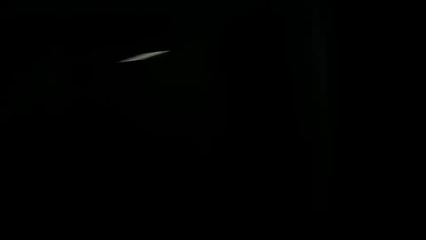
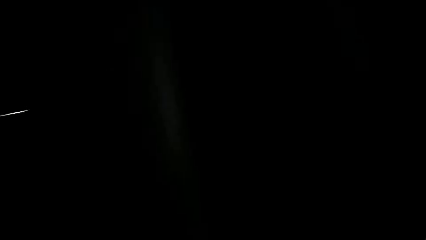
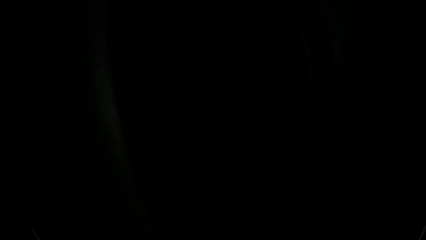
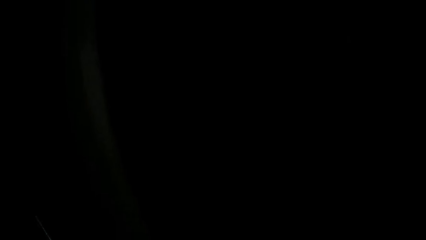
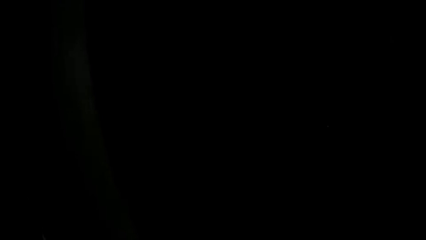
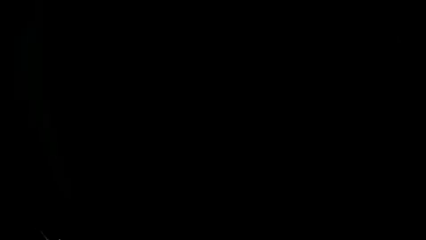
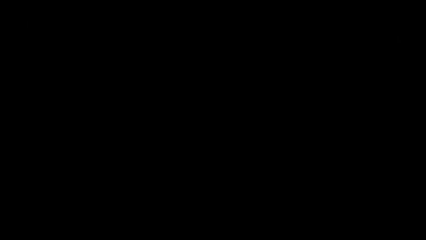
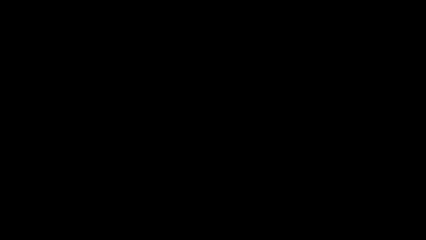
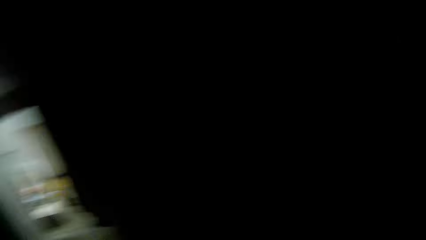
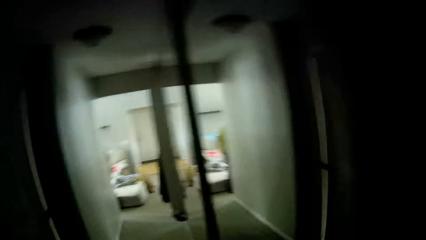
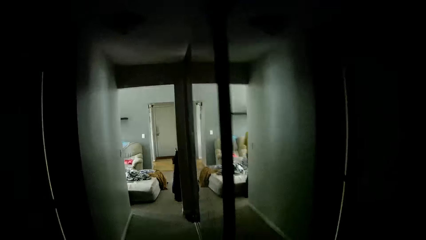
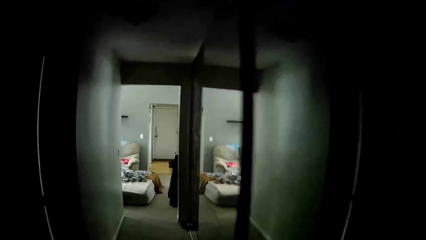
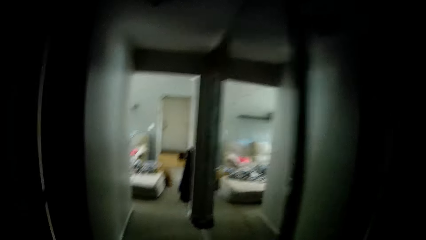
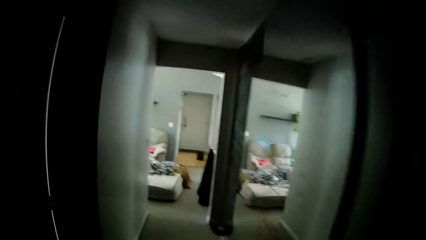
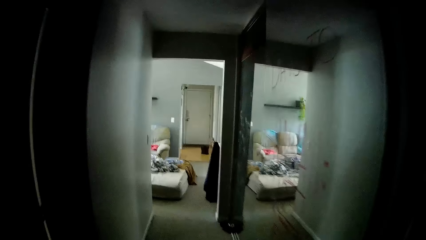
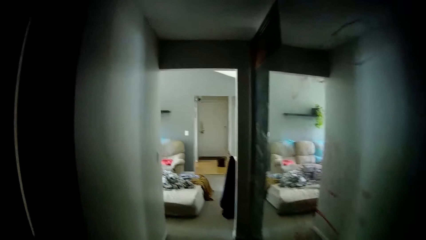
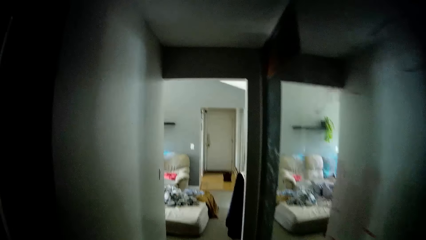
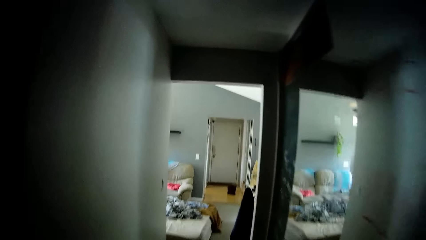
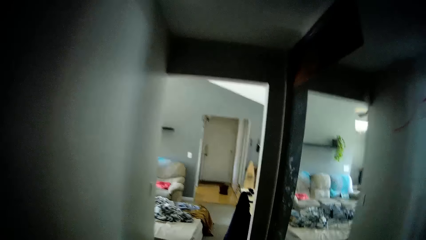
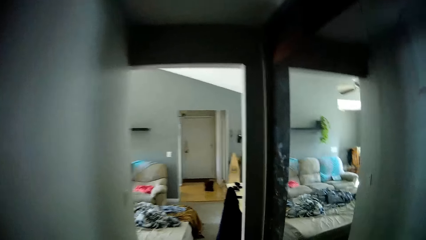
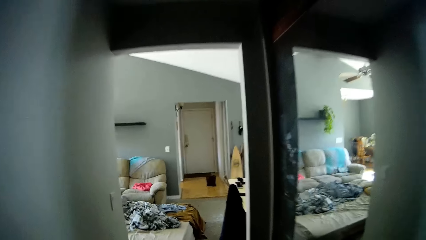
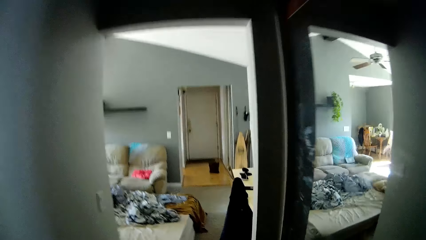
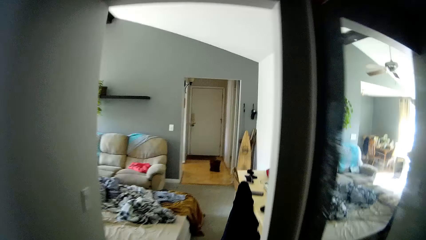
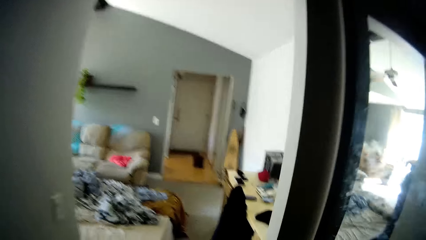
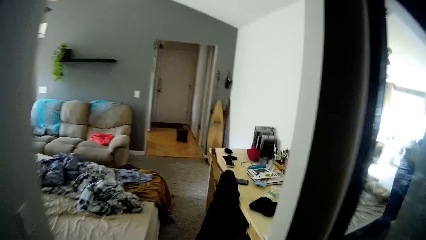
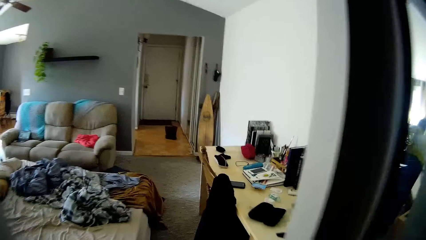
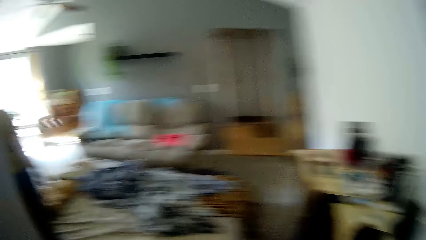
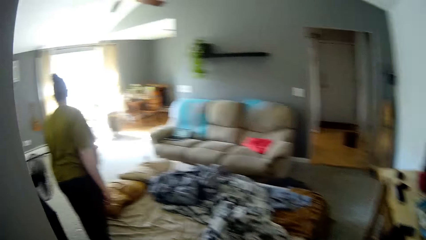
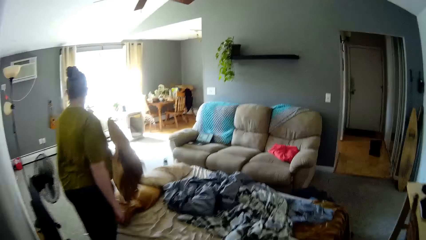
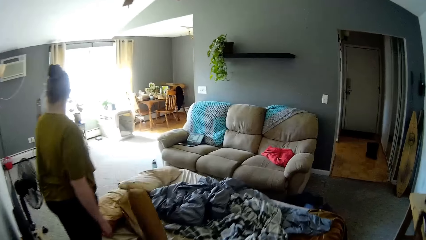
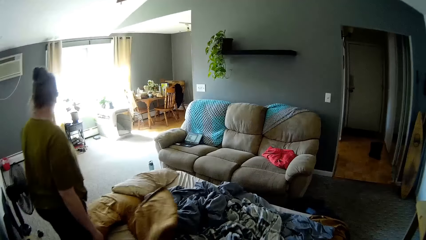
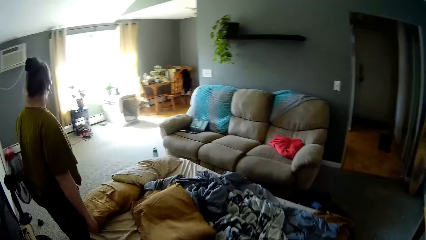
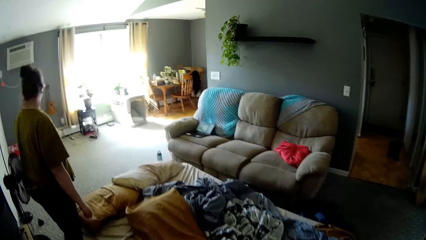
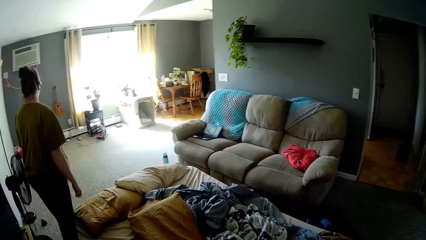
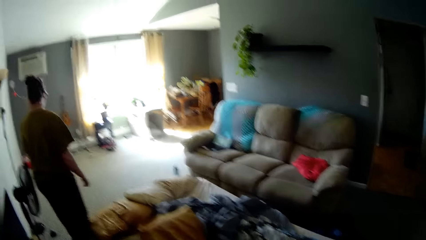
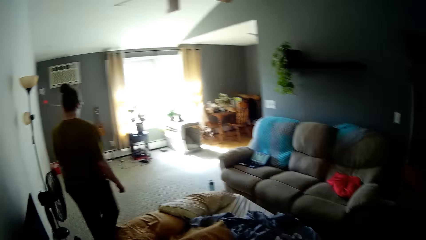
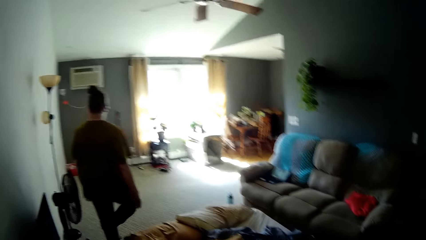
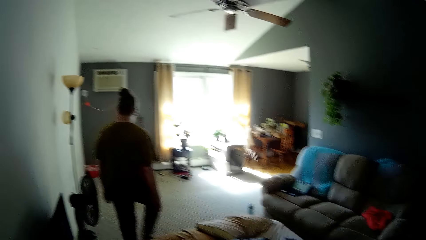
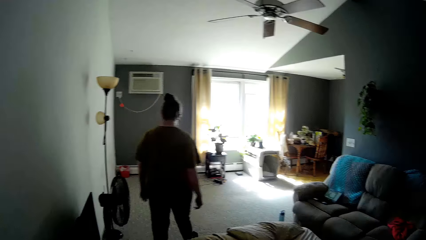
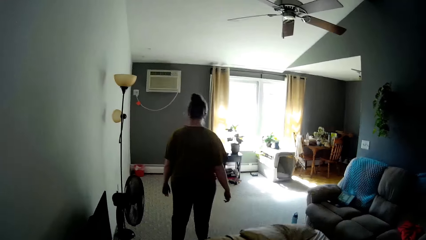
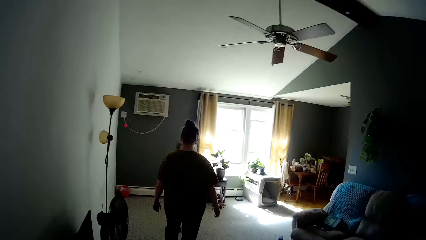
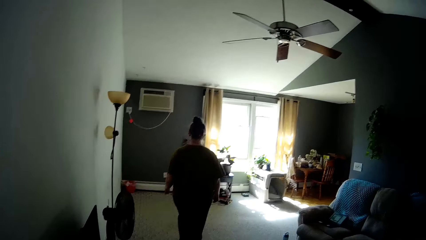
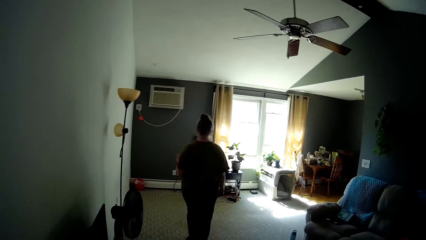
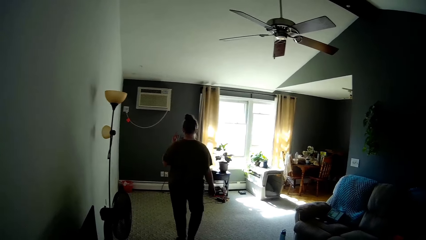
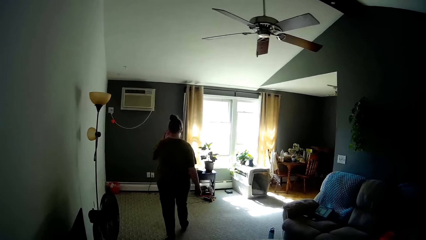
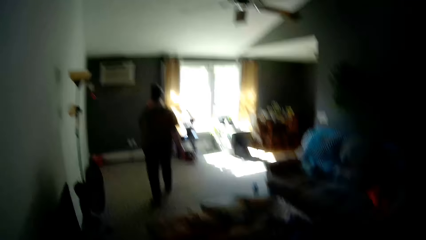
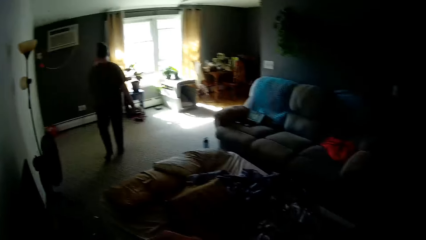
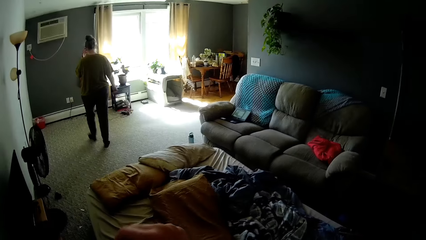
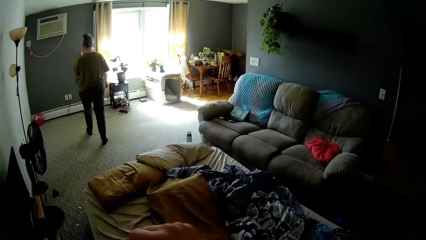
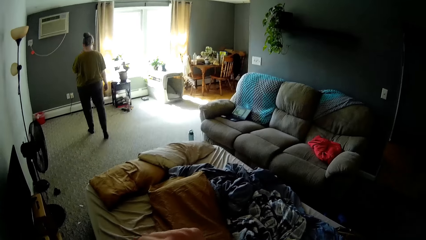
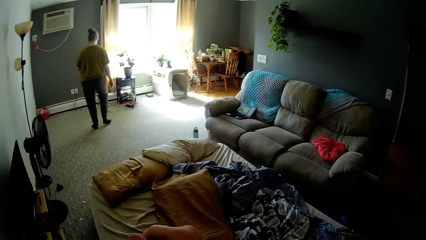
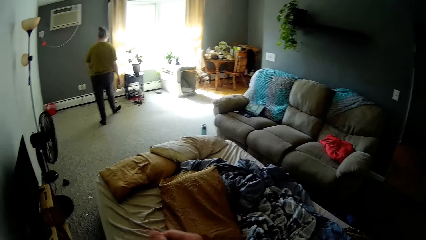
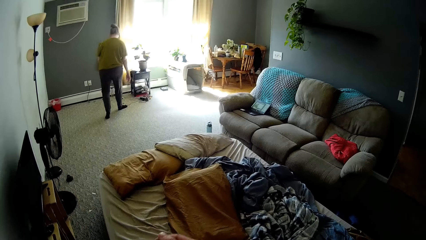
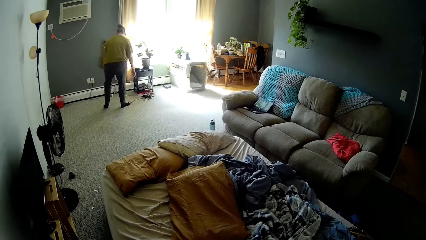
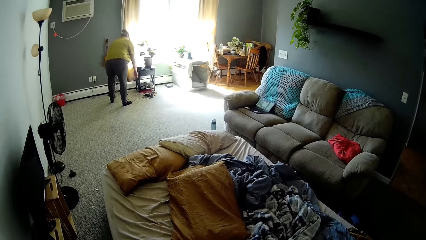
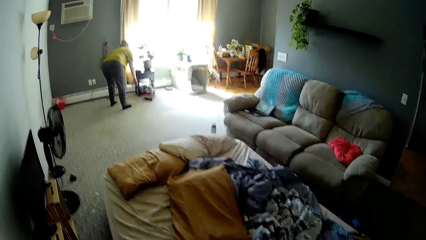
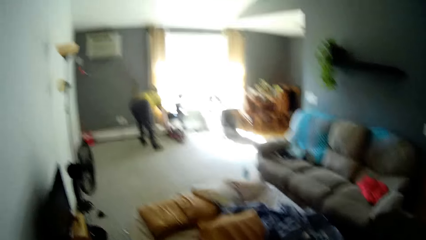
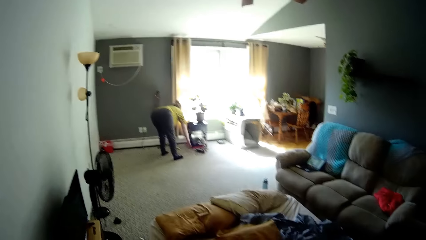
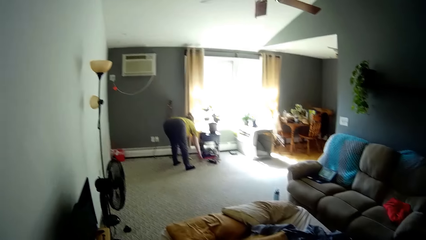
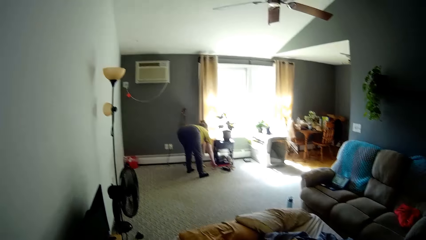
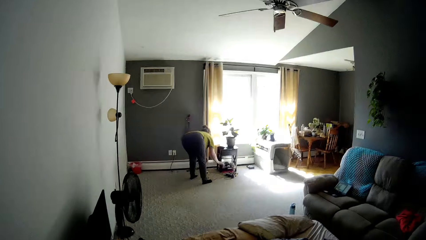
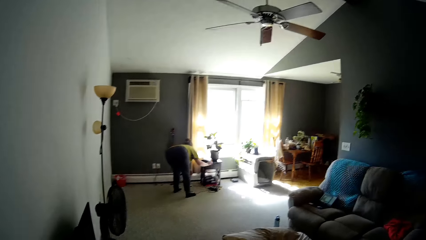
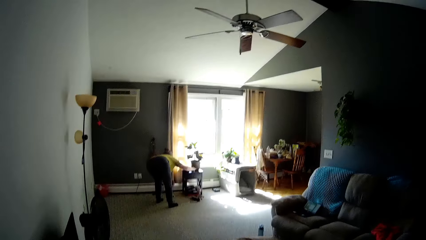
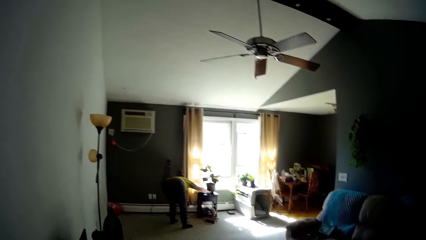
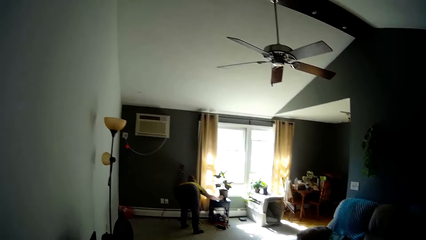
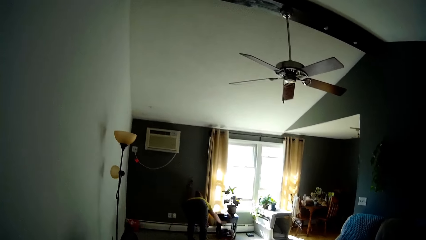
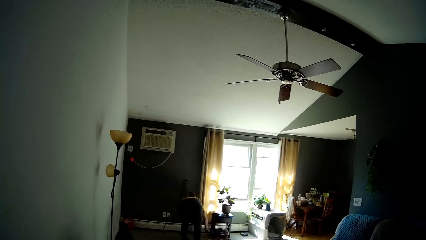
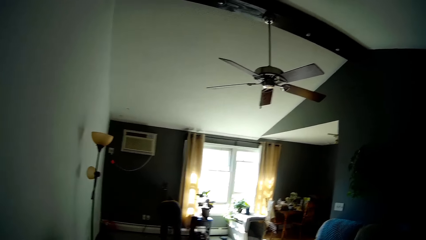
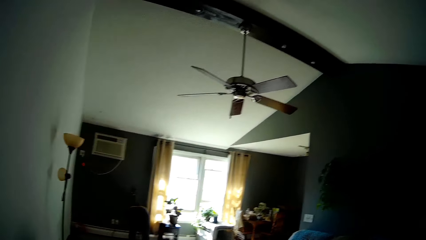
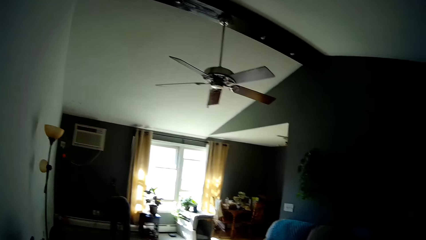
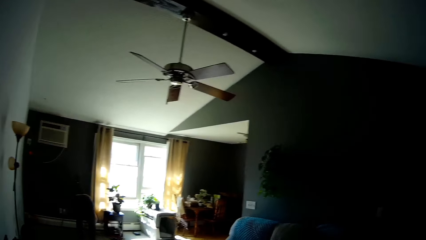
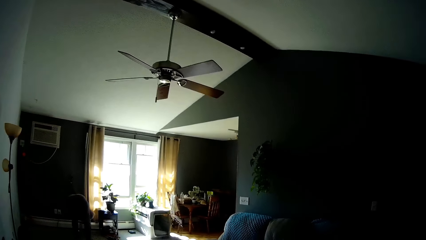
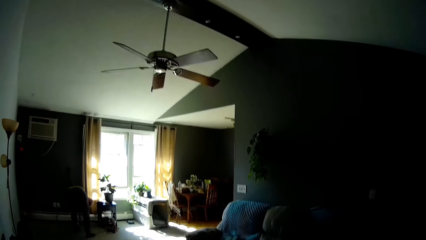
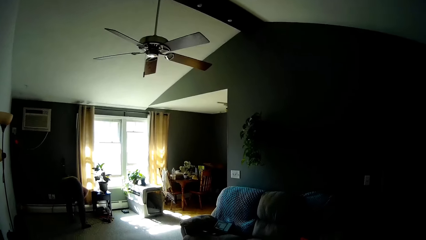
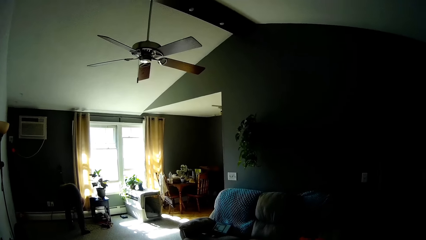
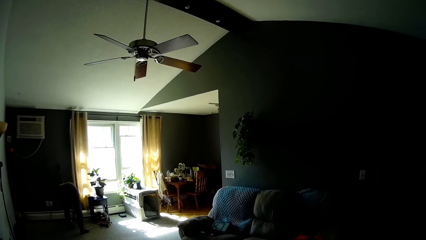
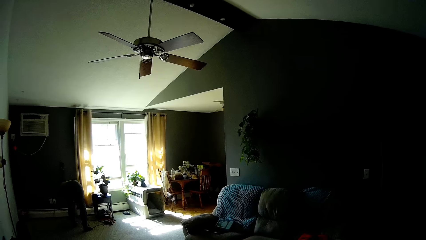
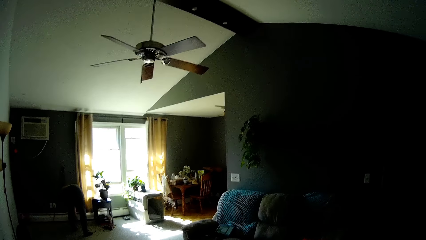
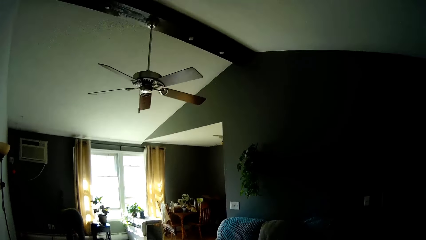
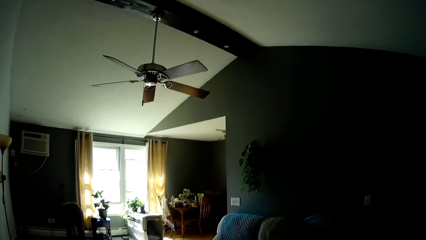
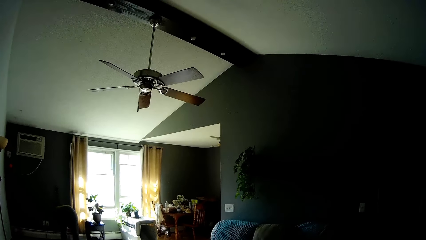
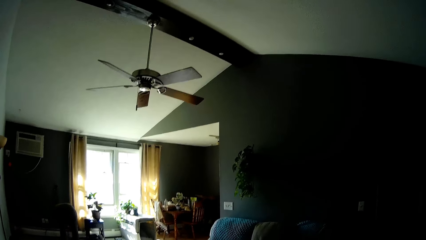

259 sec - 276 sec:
The camera wearer walks into a living room from the hallway. The woman places a throw pillow on a bed on the floor of the living room with her left hand. She touches her face with her left hand. She picks up a cord from the living room floor with her right hand. She places the cord in her right hand on a stool in the living room.
